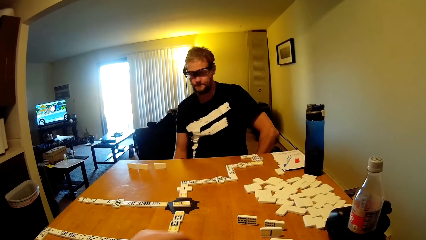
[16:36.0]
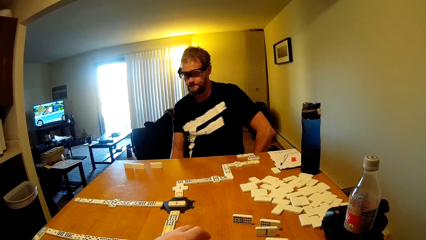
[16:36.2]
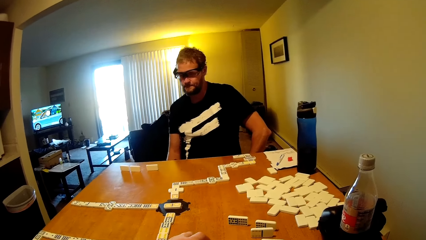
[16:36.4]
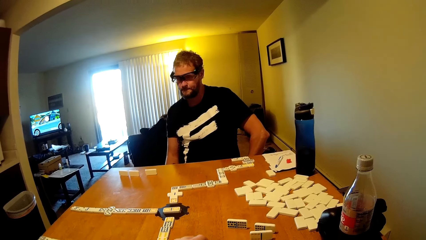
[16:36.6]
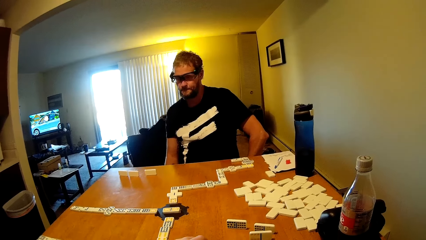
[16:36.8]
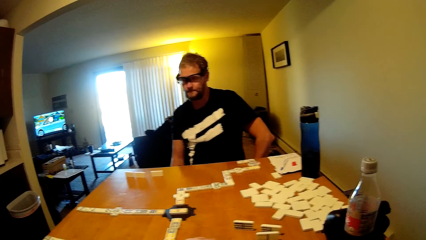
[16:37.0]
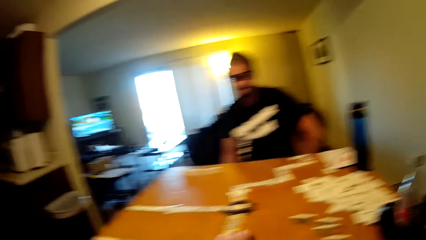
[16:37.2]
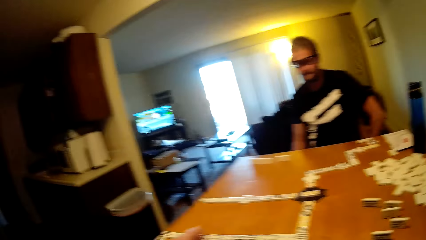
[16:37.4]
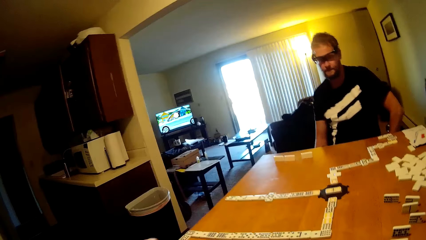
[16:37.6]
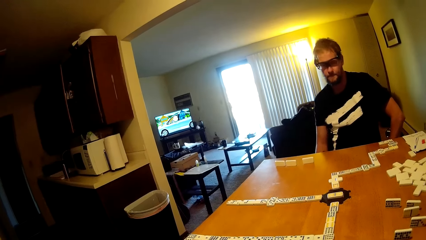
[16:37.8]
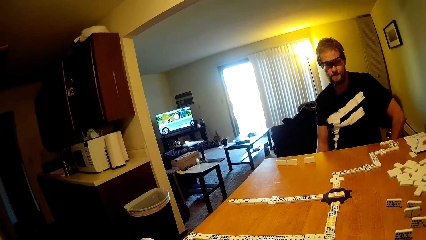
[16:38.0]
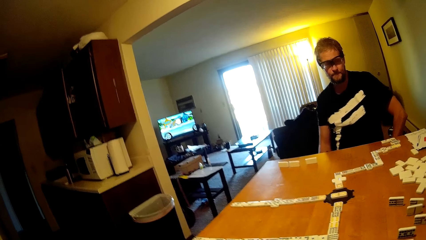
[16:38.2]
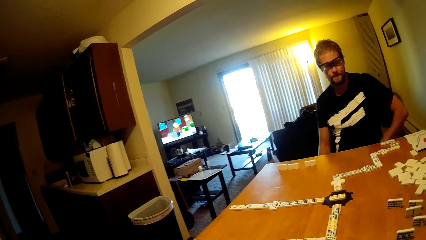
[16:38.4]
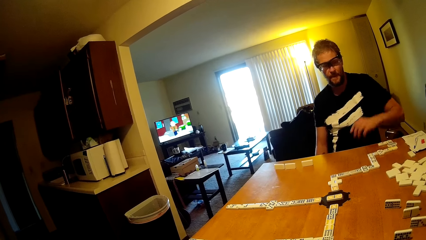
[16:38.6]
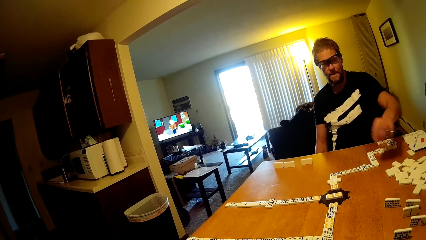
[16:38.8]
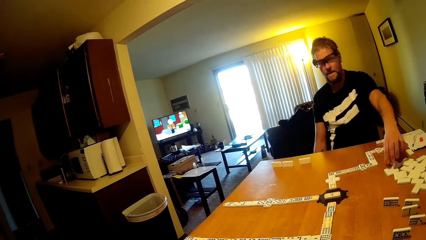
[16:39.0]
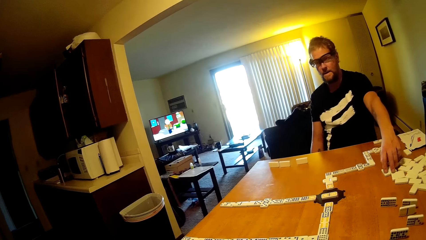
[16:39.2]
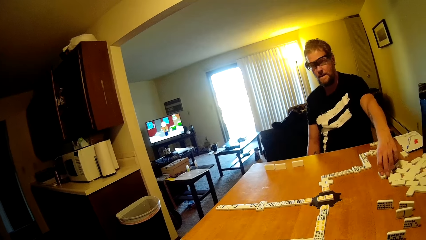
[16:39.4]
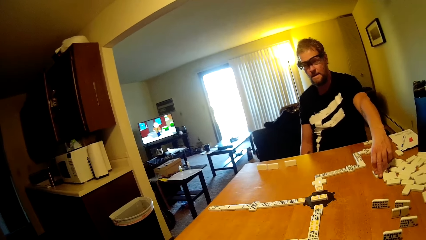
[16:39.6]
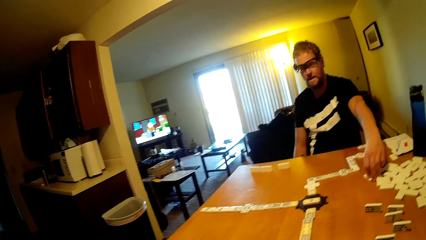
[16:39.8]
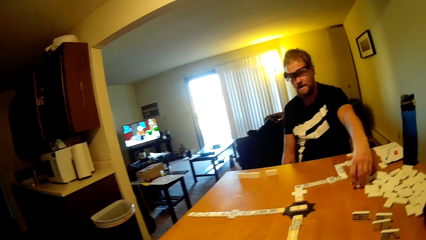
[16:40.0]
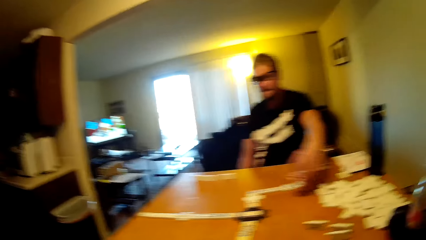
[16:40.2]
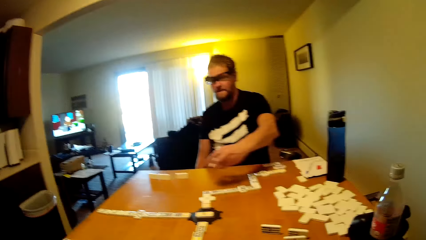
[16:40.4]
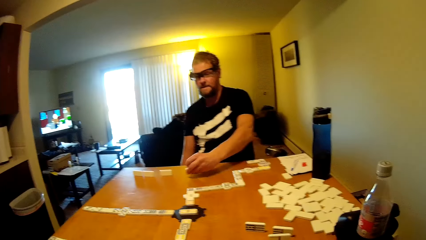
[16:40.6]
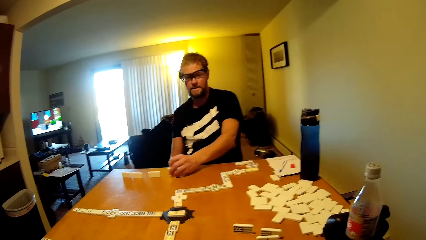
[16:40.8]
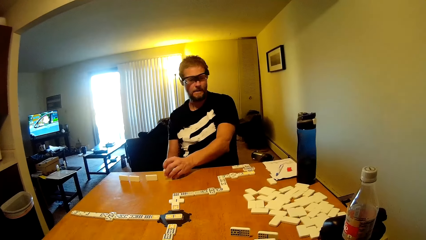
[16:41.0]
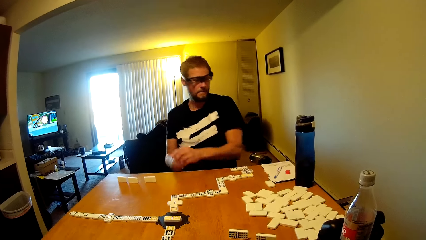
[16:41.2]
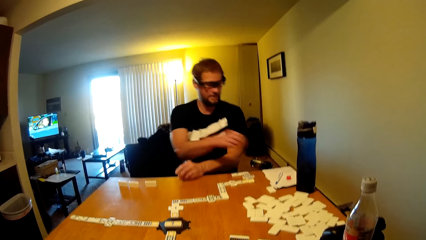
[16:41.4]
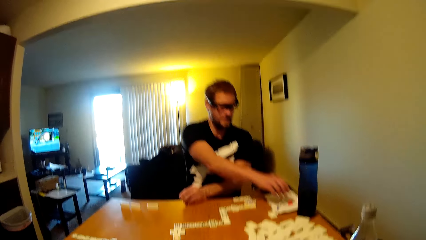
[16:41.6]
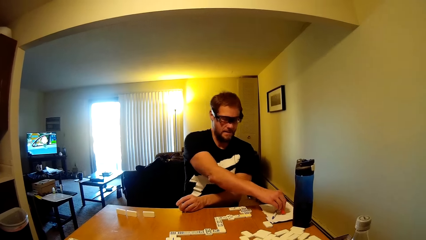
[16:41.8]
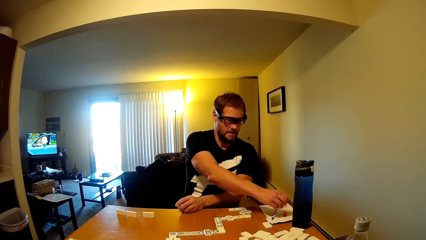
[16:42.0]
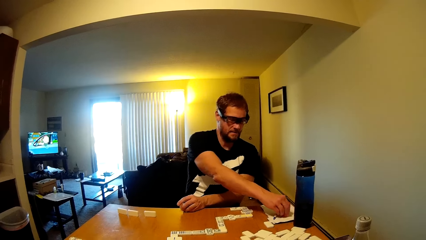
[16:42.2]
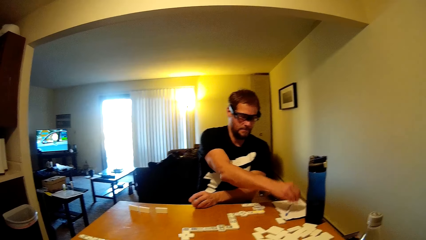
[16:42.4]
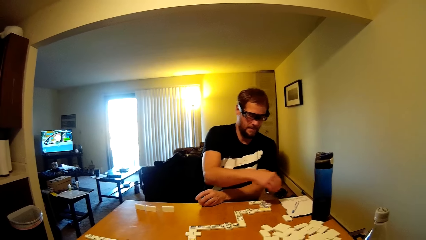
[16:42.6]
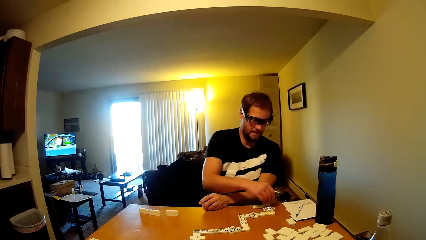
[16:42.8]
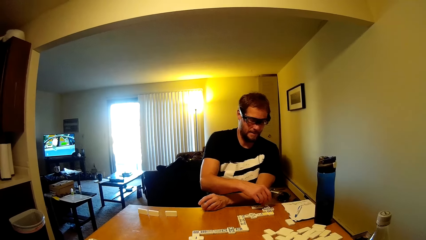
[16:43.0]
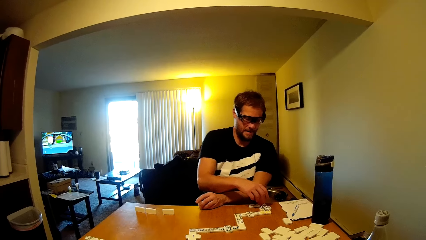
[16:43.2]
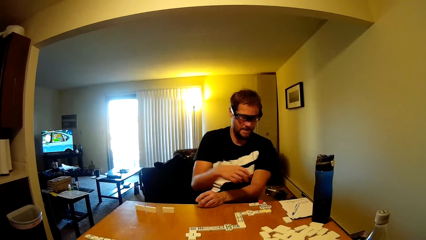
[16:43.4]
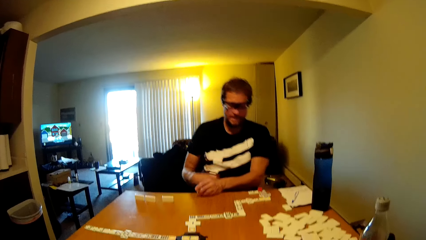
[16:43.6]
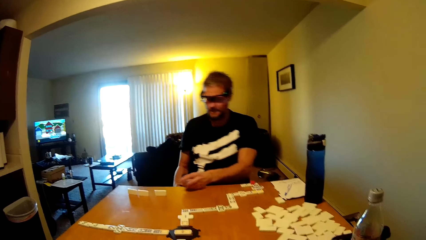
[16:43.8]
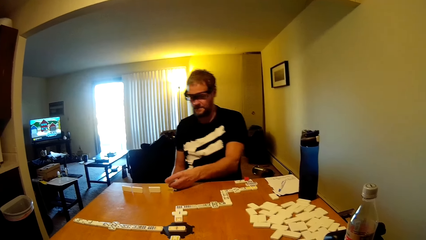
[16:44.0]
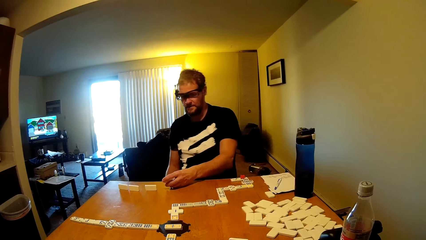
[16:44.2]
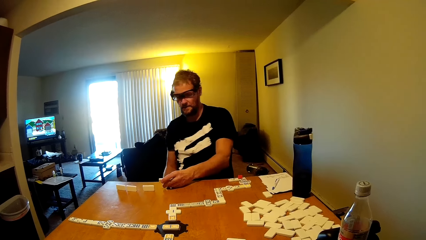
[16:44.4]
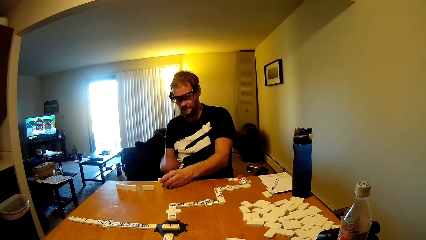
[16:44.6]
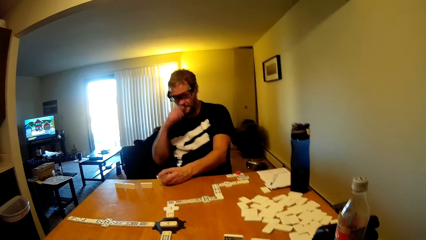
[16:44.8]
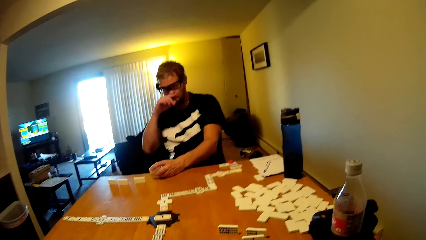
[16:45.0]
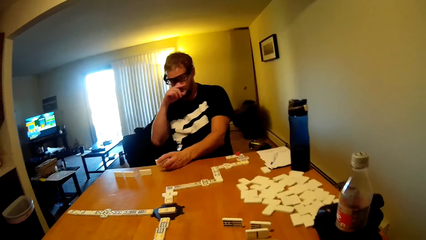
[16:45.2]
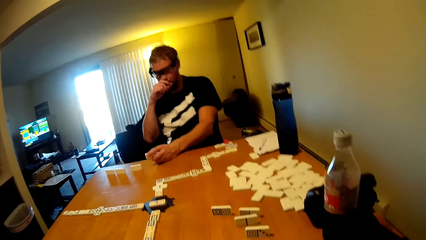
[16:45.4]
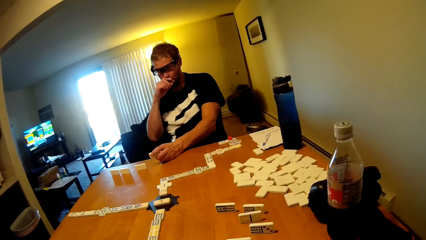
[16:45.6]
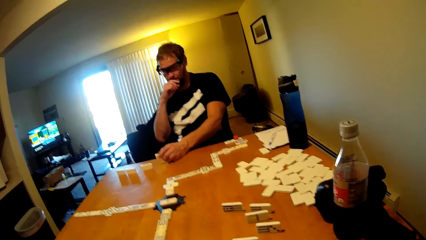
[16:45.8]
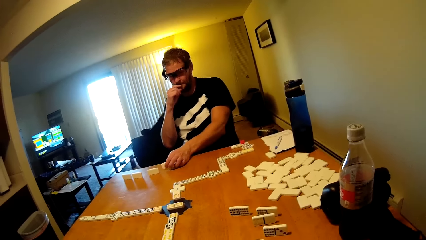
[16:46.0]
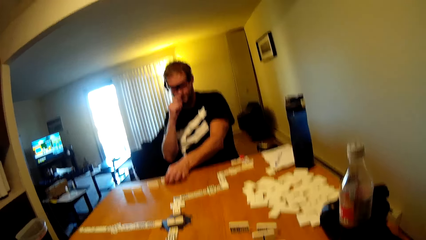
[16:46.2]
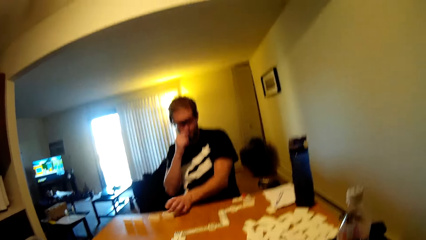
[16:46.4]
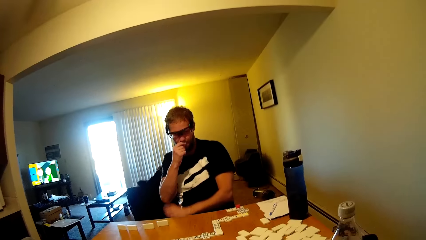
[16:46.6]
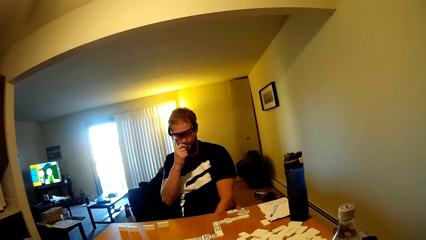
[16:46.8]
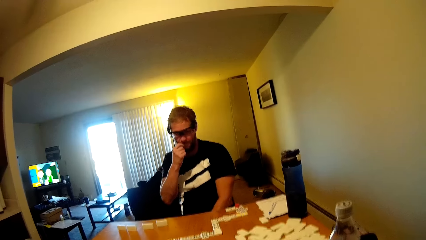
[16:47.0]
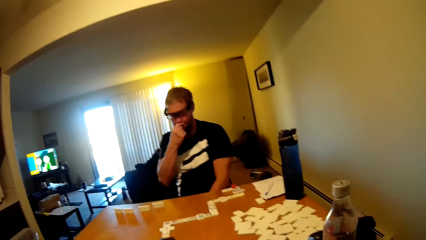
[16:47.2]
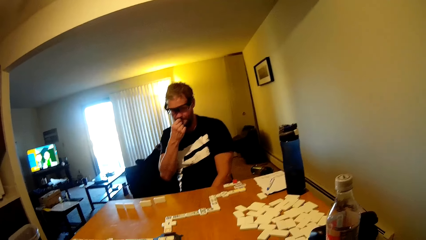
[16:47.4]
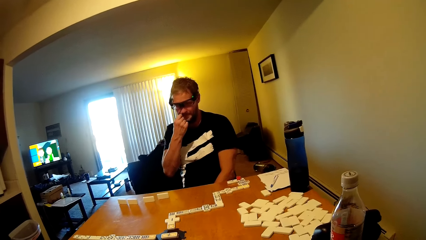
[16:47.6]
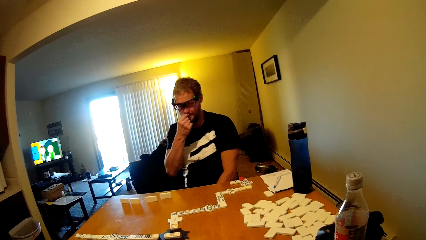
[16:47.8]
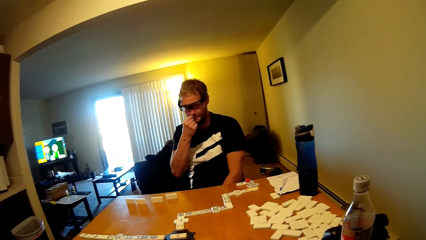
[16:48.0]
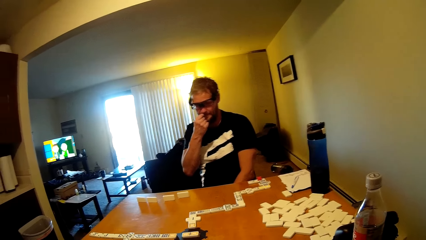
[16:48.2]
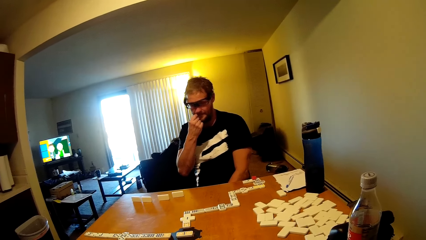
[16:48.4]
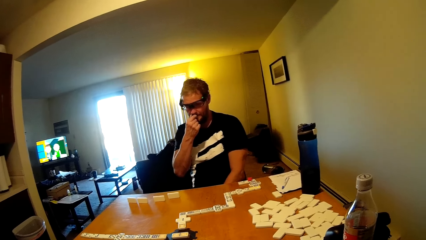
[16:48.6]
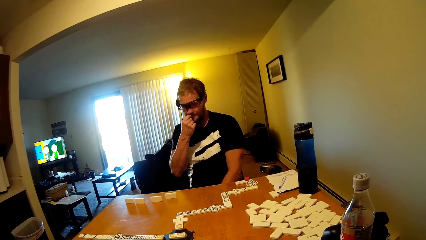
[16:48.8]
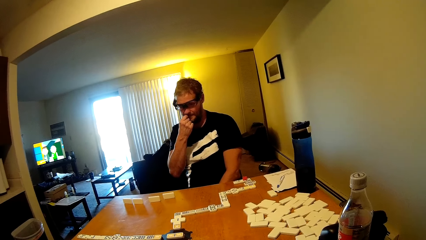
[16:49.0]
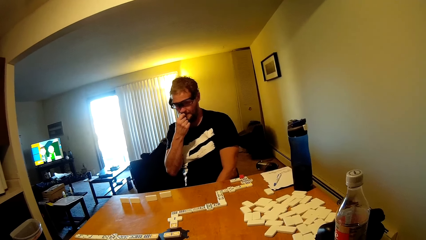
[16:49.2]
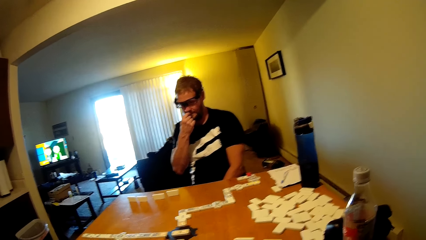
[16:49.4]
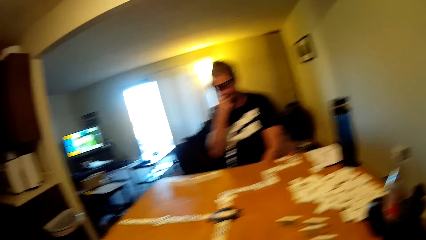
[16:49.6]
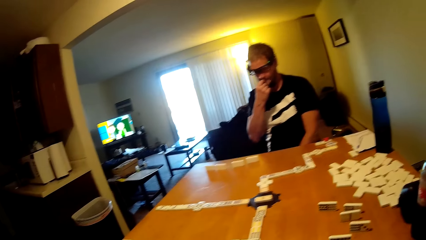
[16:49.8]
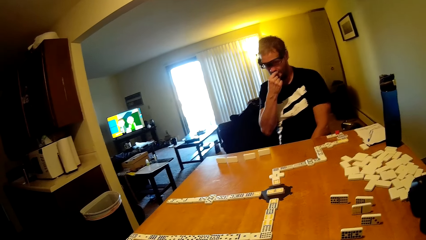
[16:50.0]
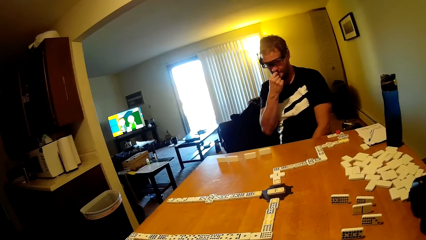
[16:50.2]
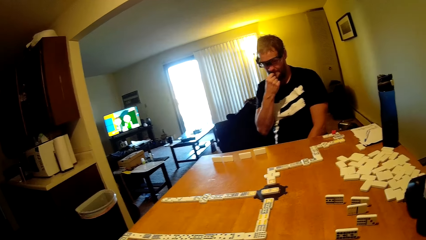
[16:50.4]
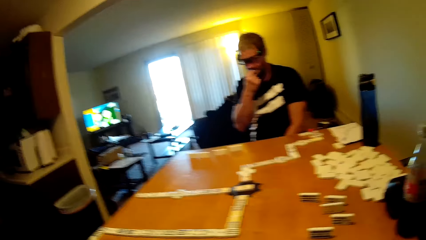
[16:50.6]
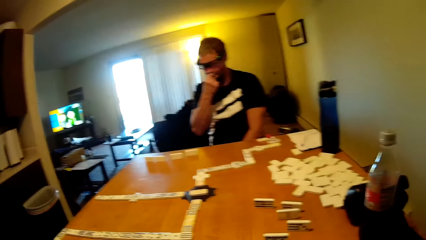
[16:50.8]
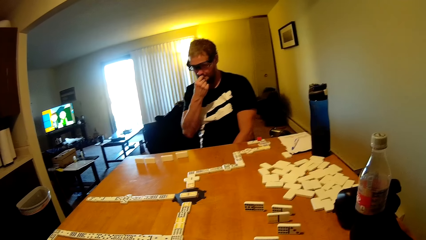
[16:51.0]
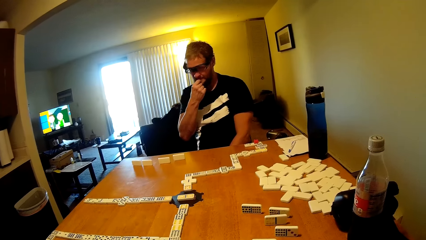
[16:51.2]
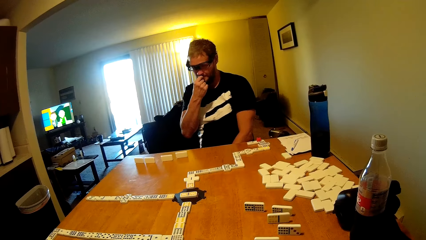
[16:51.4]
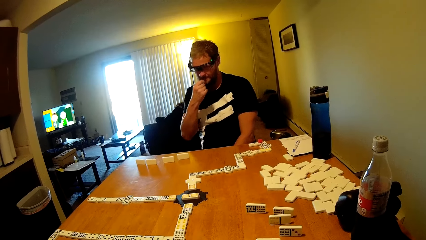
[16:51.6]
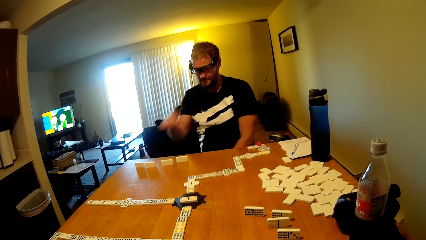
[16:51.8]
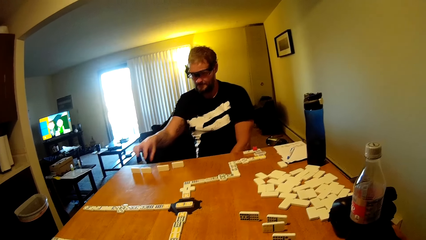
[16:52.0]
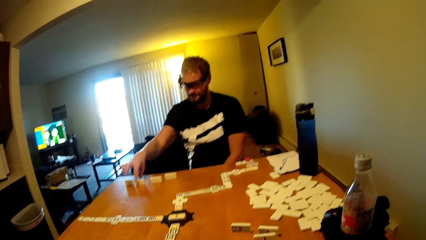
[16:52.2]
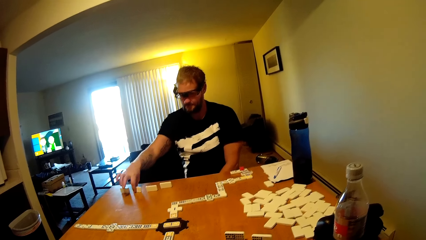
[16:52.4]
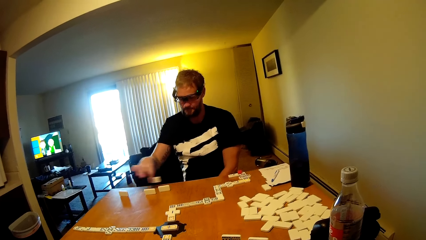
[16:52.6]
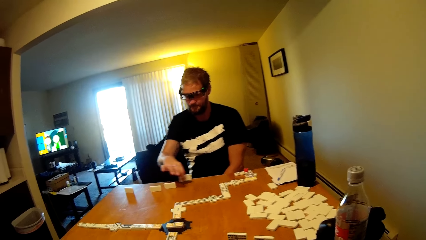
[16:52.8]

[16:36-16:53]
The camera wearer takes the dominoes card. They put the dominoes card down. A man plays the dominoes game. The man takes a dominoes card. He puts the dominoes card down. He takes a ball and puts the ball down. He holds the dominoes card. He touches his face. He plays the dominoes game. He takes a dominoes card.
